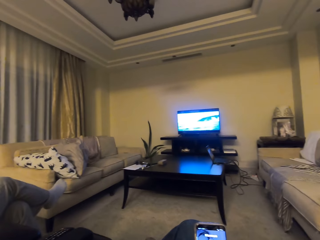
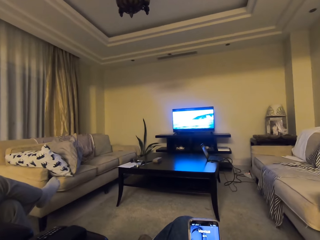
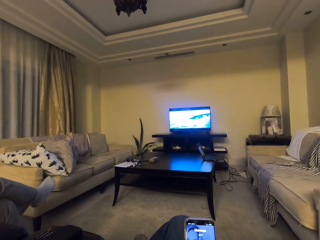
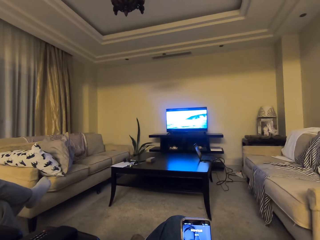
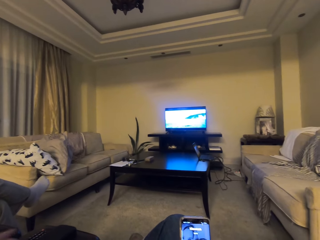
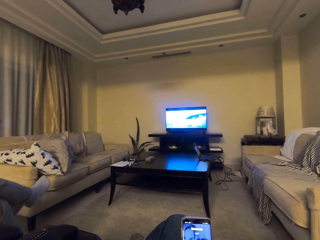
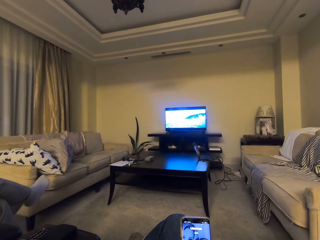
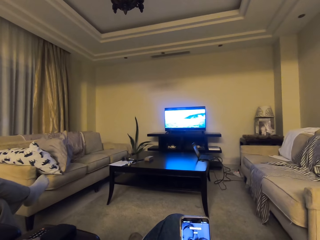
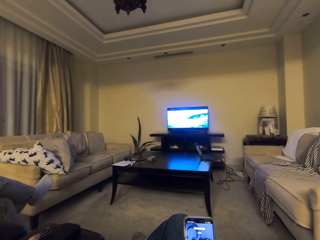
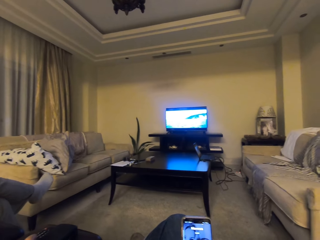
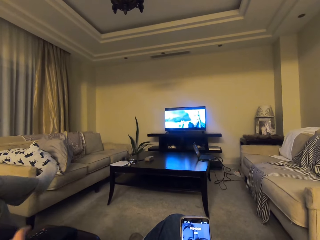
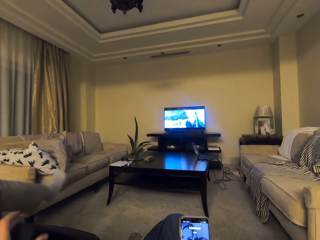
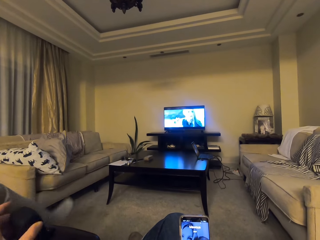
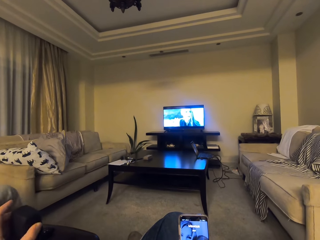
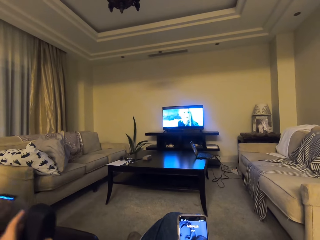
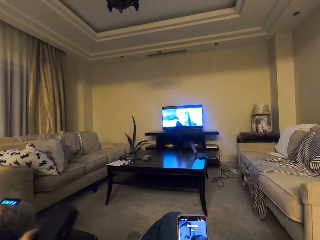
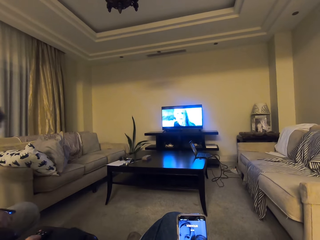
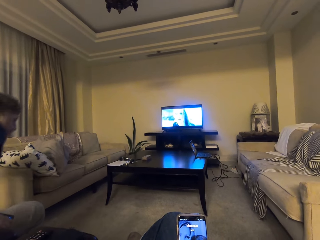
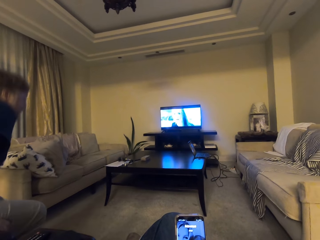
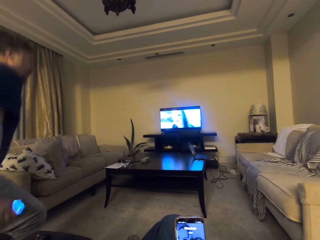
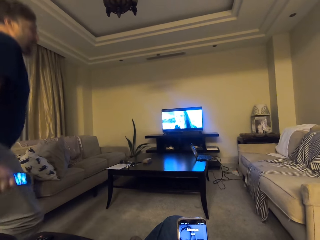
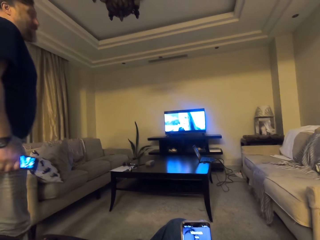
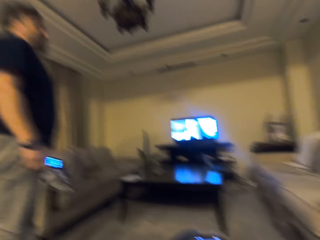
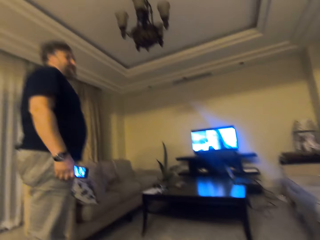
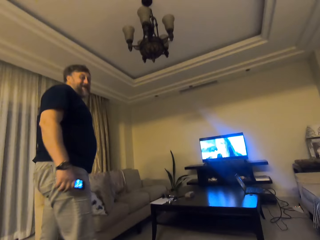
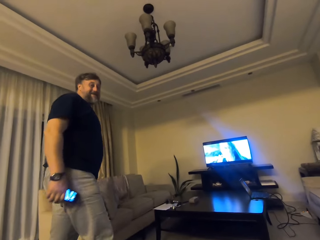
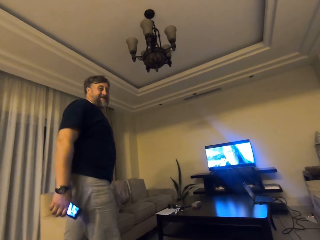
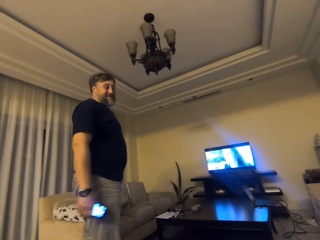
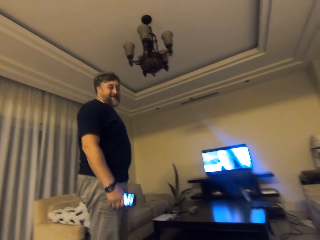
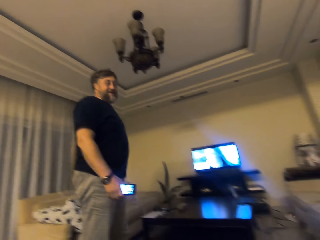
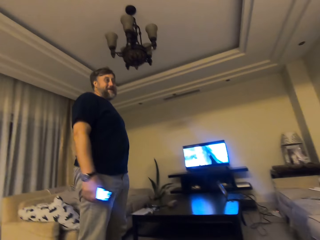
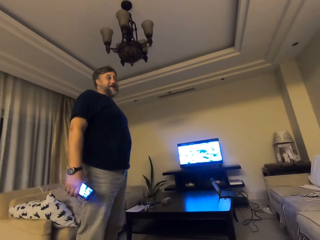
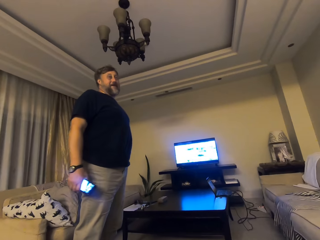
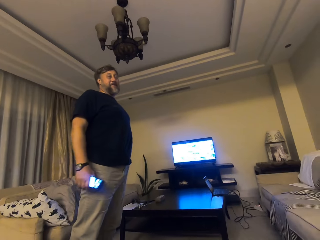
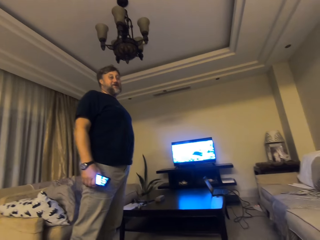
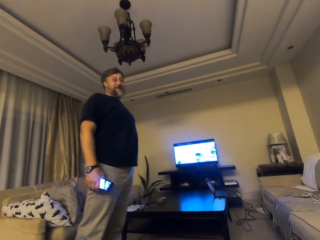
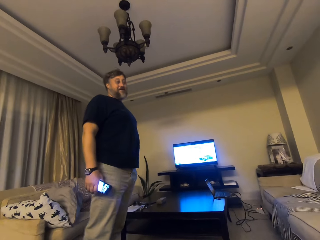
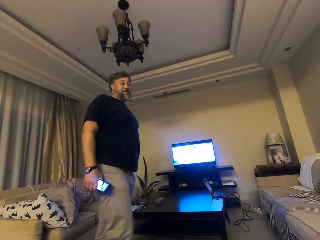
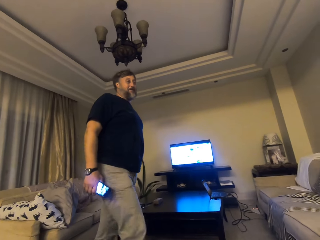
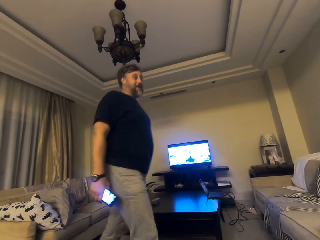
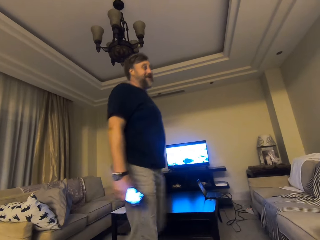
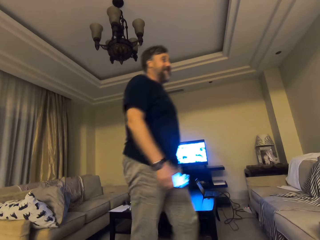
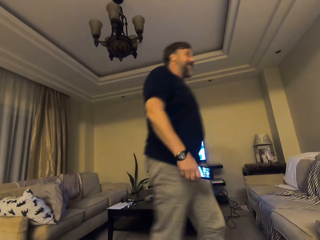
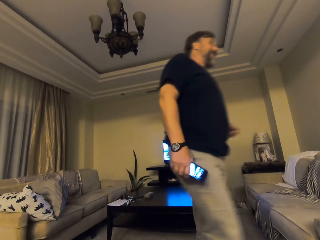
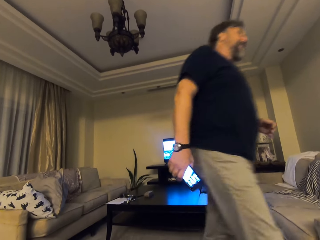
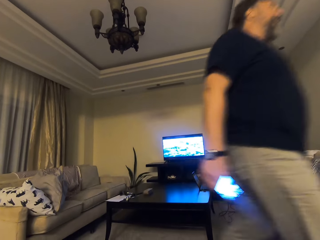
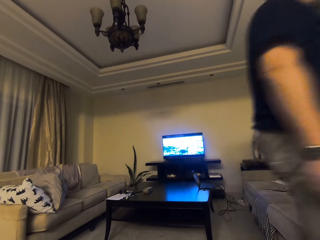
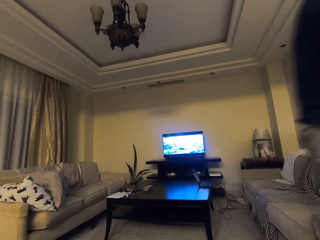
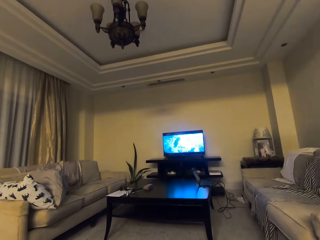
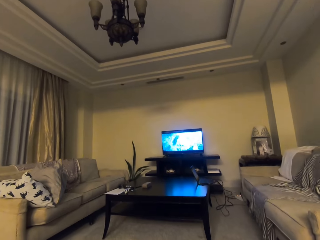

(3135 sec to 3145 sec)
The camera wearer picks up an eyeglasses case. A man interacts with the camera wearer. The man talks to the camera wearer. The camera wearer talks with someone on the phone.

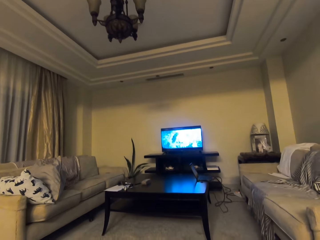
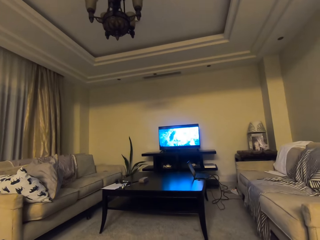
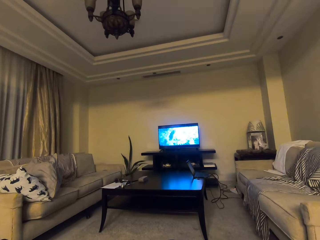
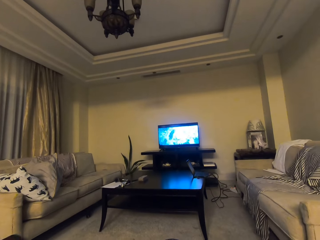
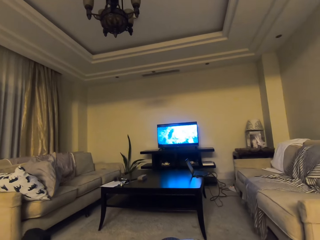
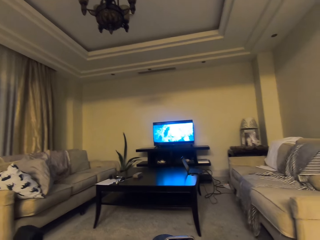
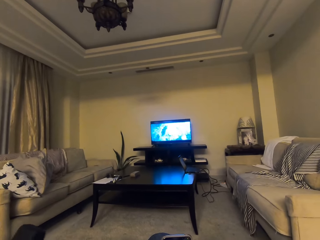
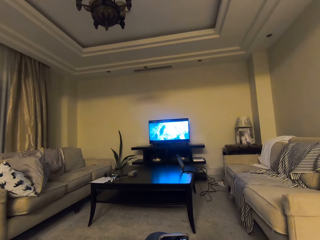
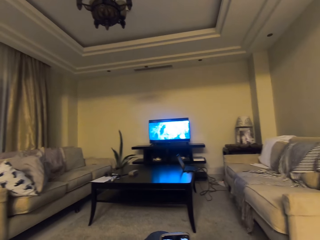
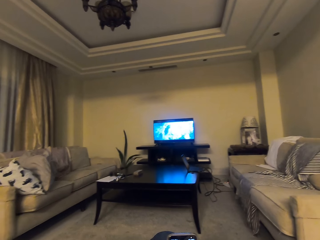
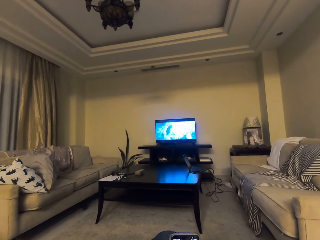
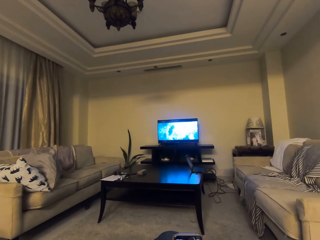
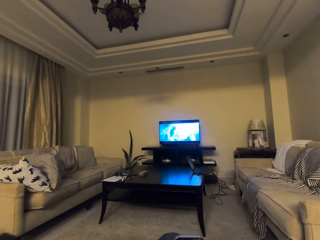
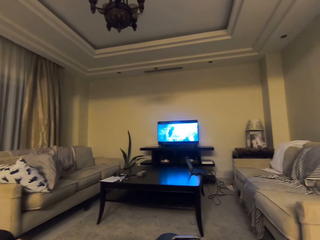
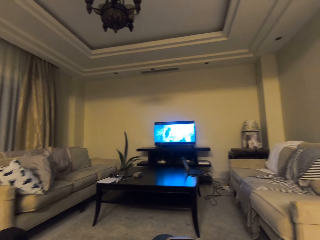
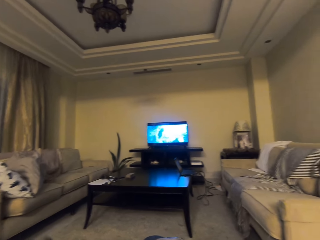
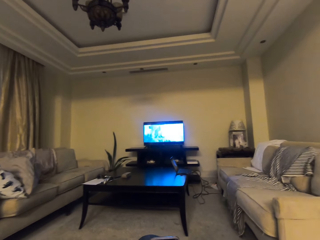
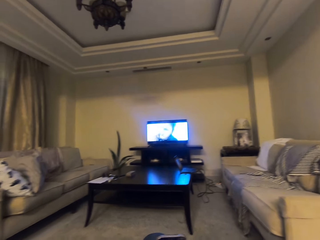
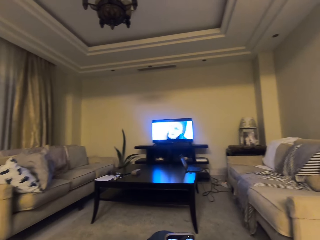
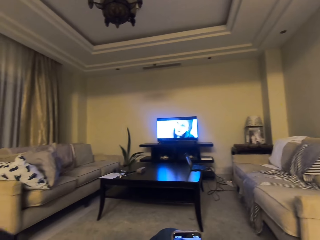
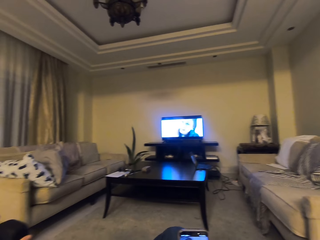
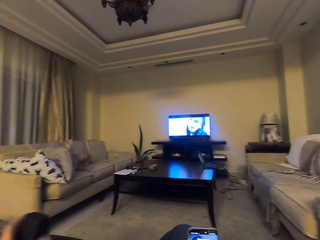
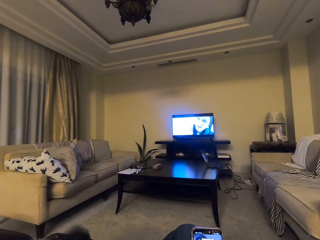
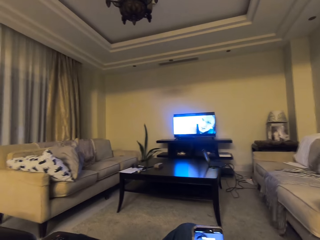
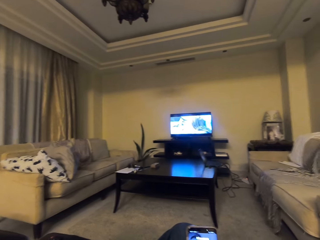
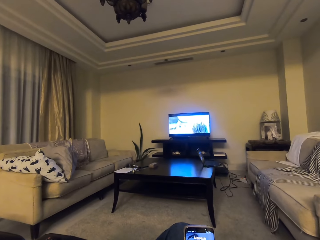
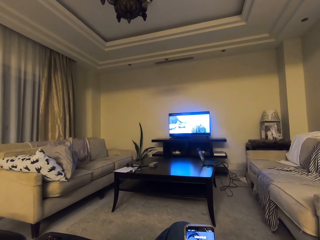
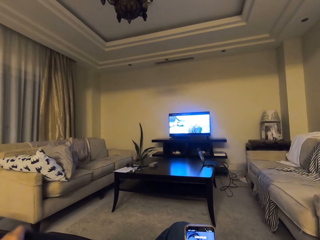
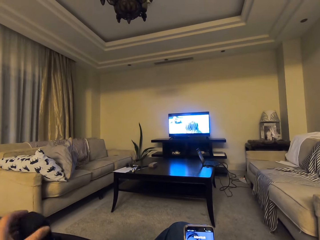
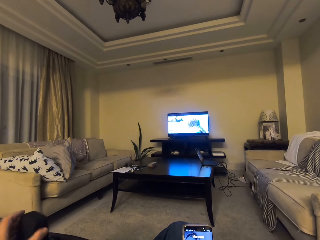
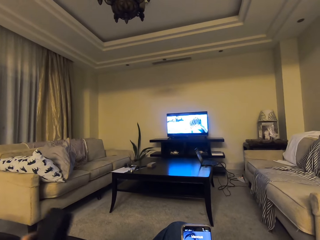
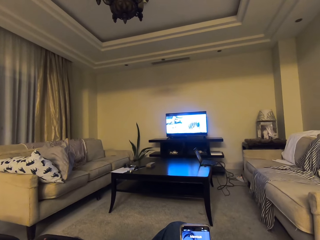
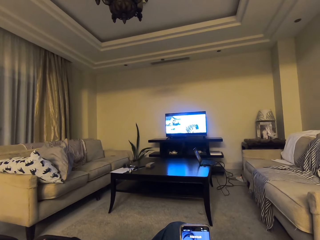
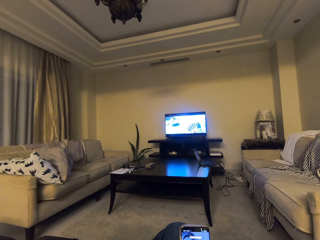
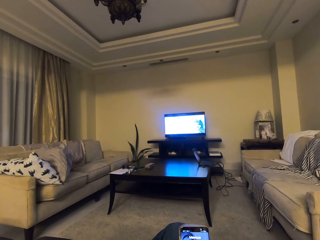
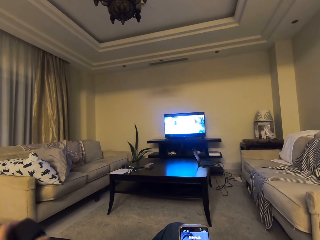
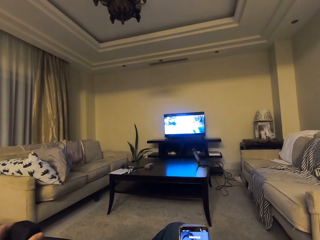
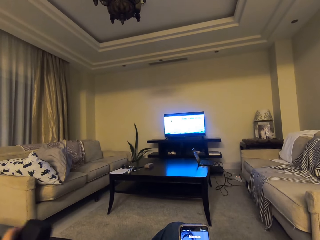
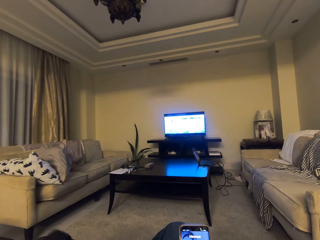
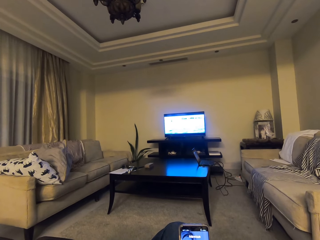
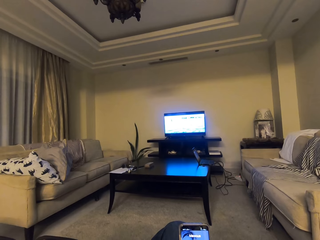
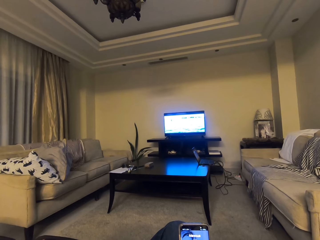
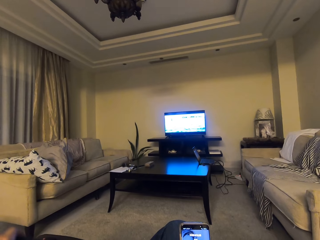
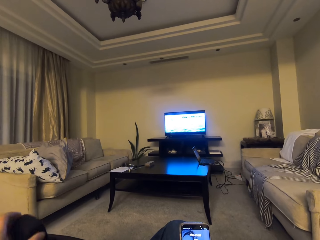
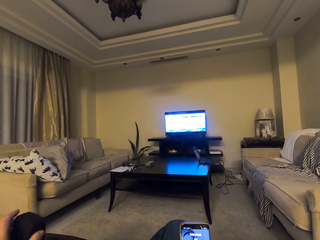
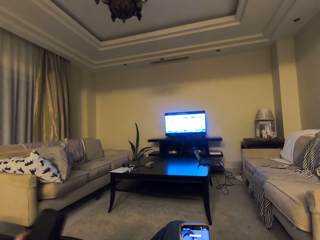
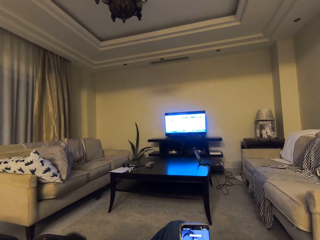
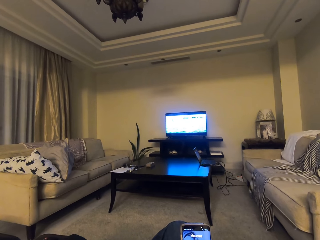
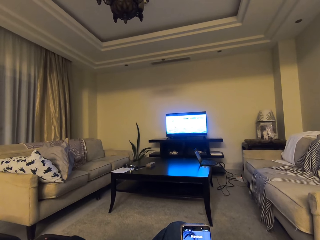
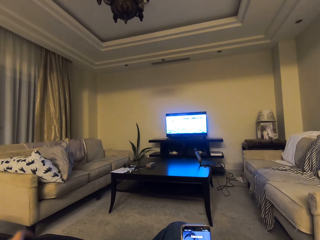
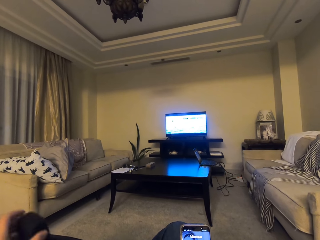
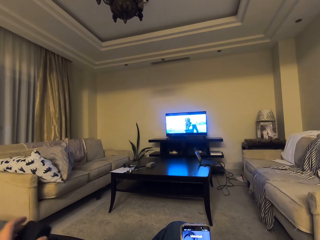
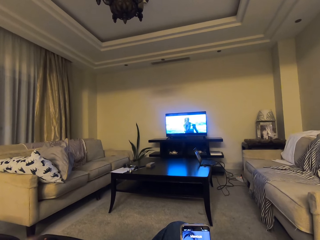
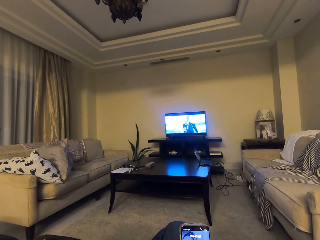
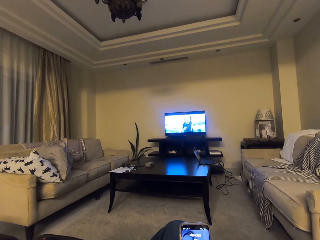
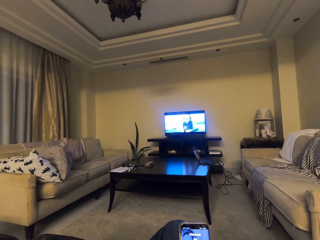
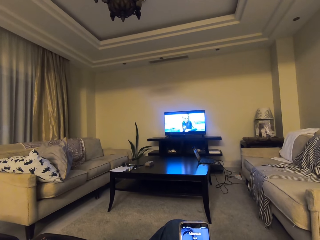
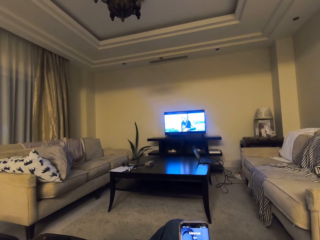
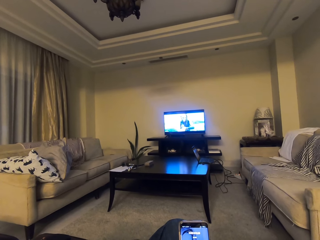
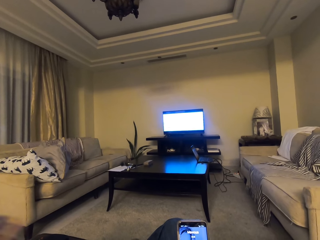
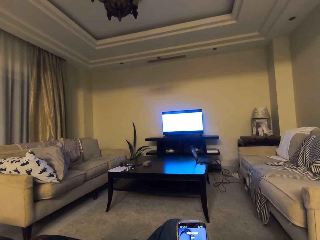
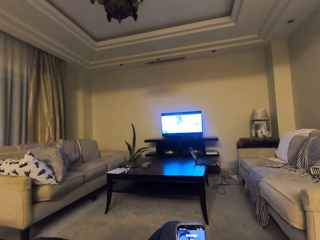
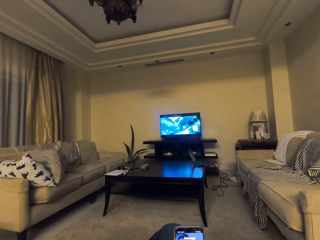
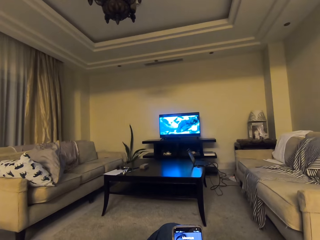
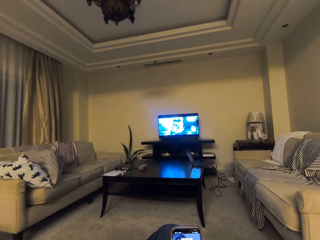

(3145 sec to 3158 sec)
The camera wearer plays with the eyeglass case. She moves her hand. She drops the eyeglasses case. She talks with someone on the phone.
